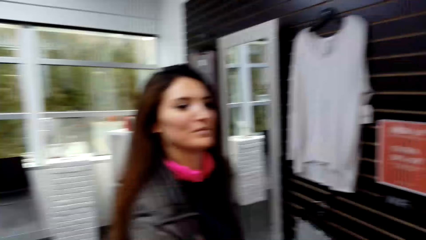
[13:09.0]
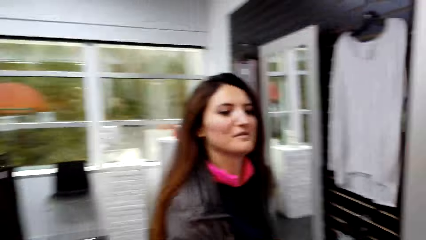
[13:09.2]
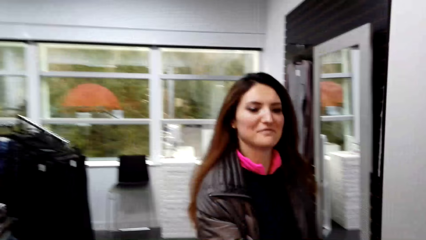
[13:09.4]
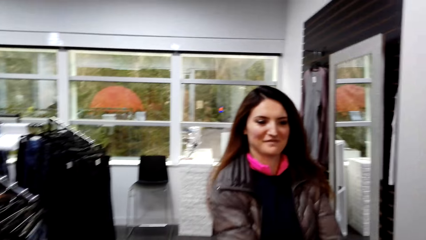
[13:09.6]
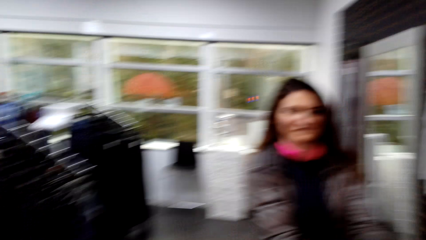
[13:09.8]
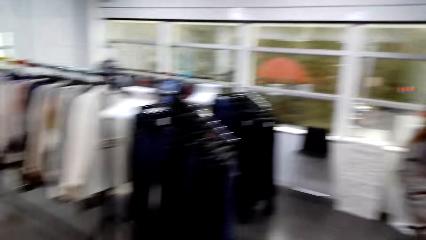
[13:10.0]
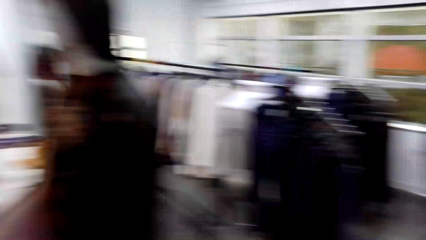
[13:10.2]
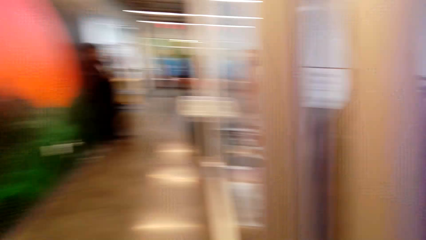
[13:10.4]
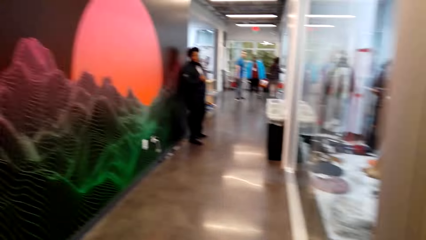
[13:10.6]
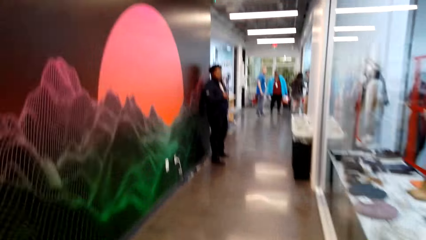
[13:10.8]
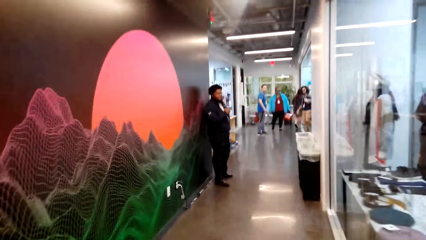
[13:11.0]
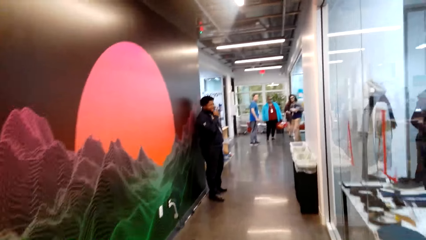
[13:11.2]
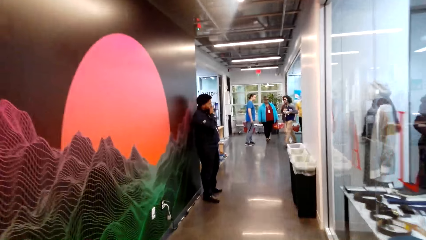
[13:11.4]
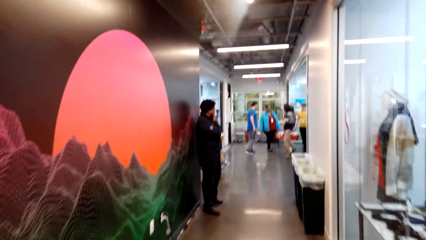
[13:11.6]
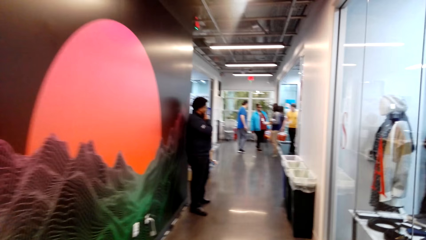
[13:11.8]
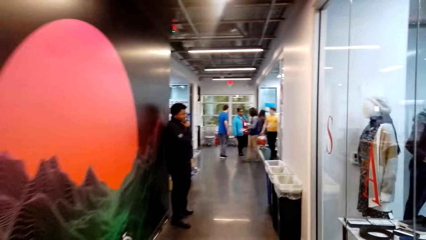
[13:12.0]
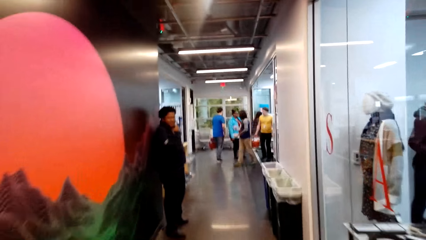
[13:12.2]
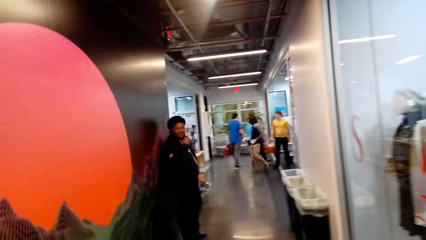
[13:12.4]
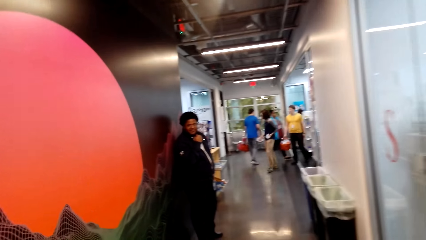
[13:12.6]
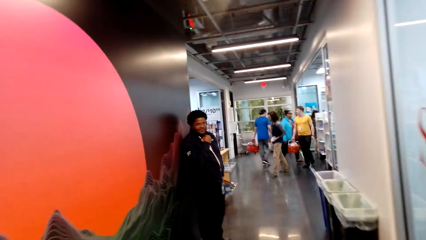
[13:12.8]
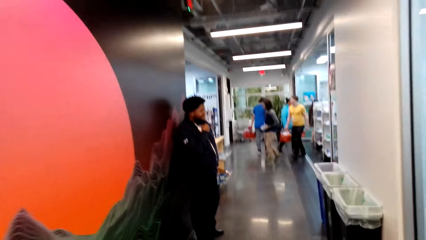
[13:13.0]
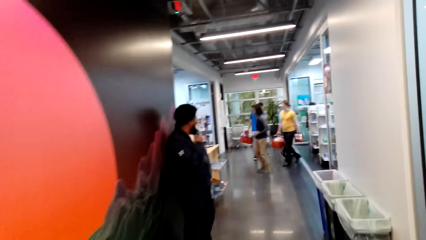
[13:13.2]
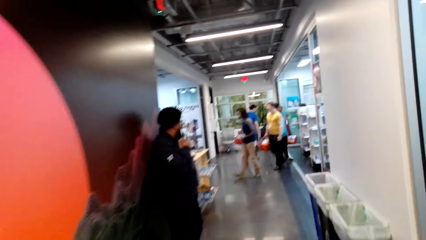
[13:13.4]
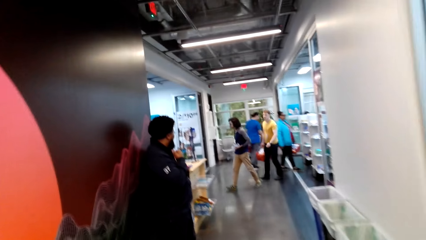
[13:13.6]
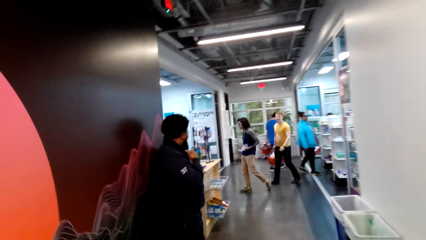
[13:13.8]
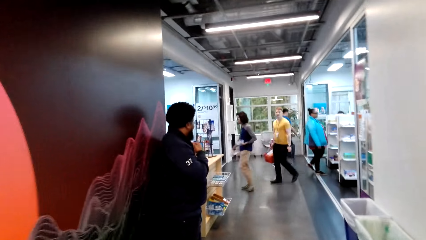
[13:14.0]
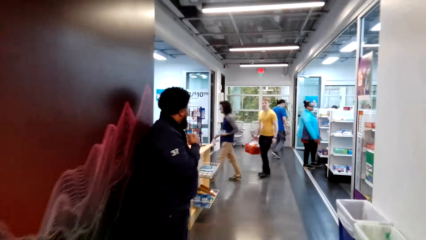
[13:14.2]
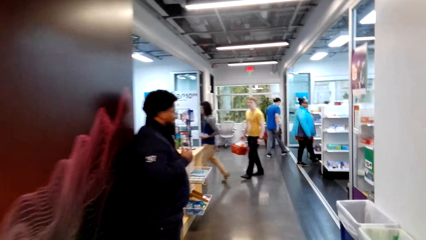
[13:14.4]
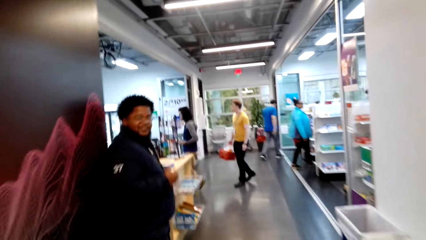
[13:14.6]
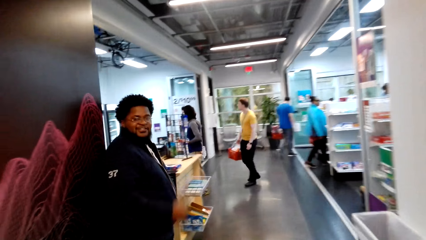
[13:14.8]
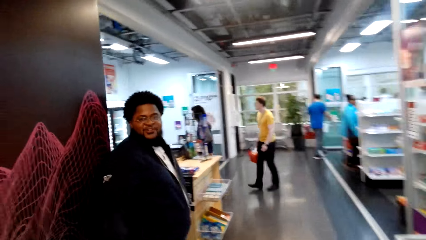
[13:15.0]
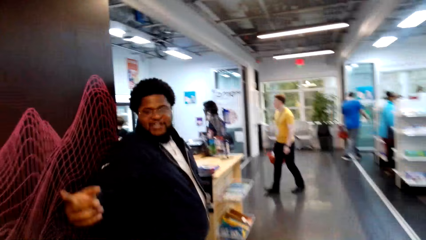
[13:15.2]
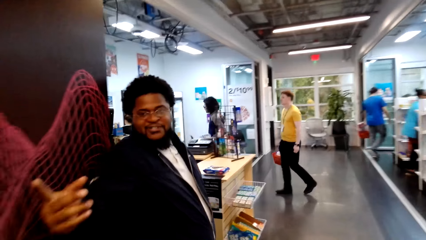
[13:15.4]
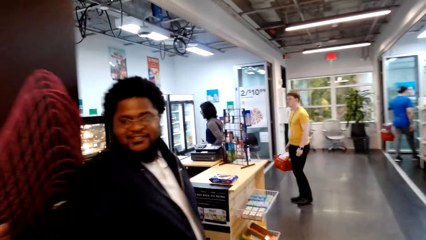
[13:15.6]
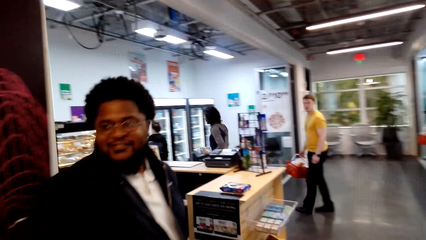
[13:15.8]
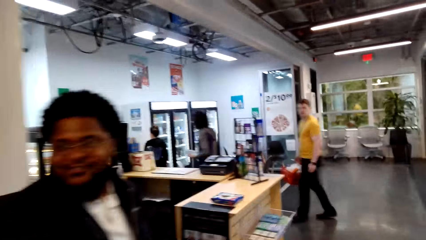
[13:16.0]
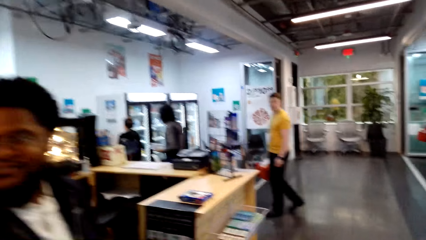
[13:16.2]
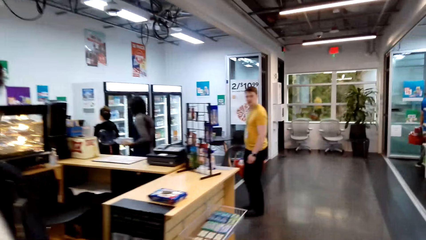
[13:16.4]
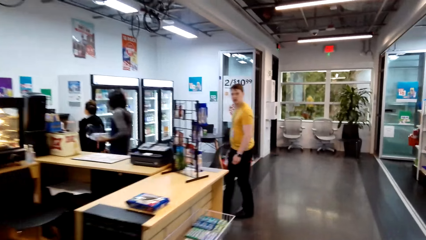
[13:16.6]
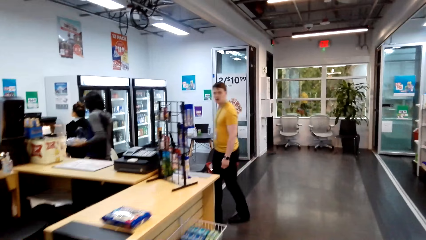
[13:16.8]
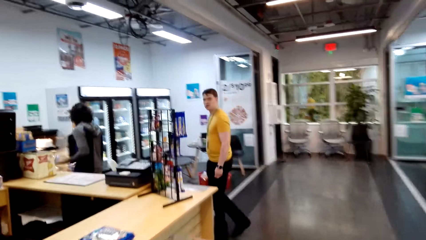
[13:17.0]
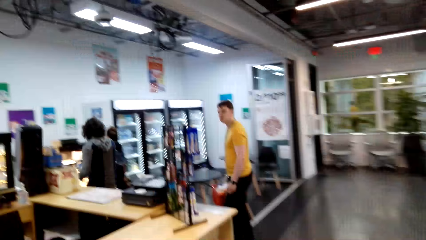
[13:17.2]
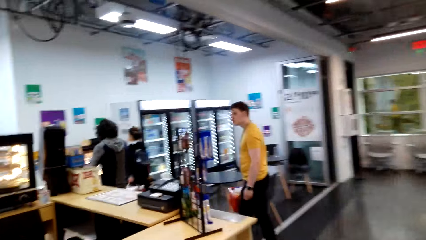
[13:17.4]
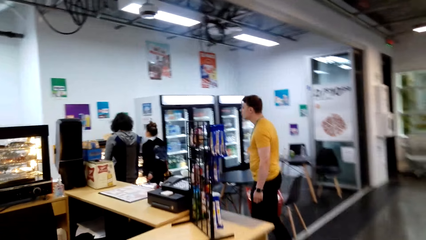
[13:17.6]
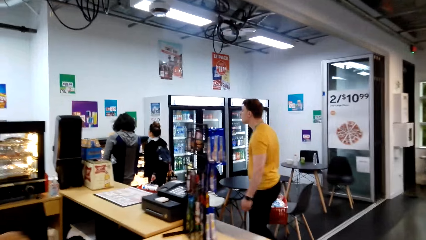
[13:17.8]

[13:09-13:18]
The camera wearer walks out of the room. A man looks at the camera wearer. The man converses.

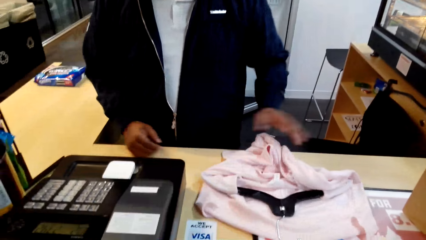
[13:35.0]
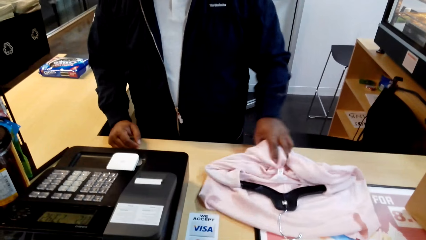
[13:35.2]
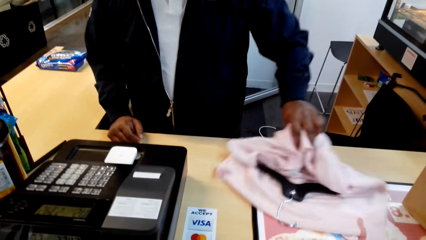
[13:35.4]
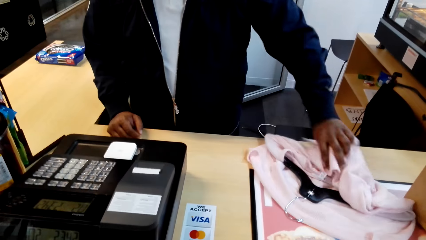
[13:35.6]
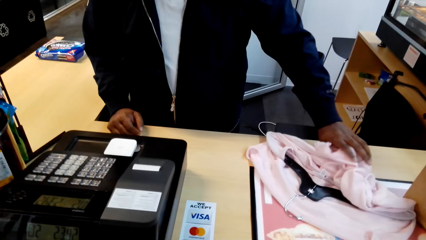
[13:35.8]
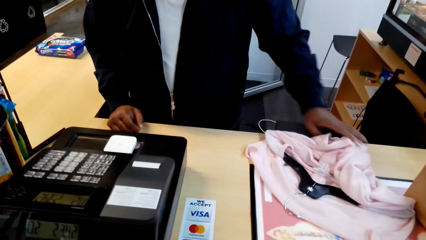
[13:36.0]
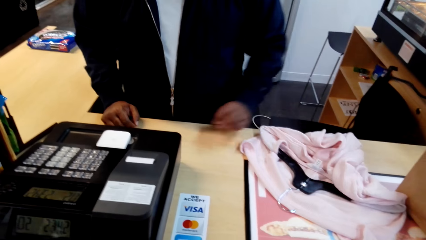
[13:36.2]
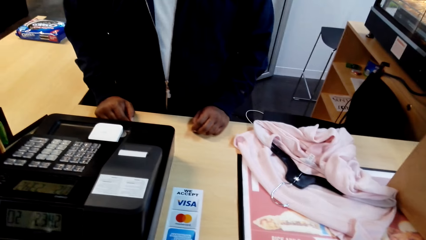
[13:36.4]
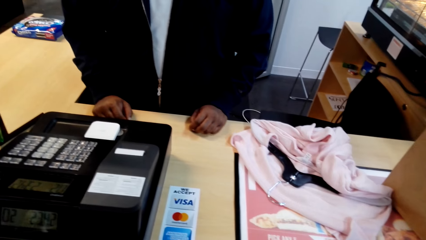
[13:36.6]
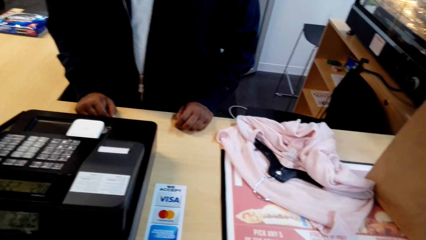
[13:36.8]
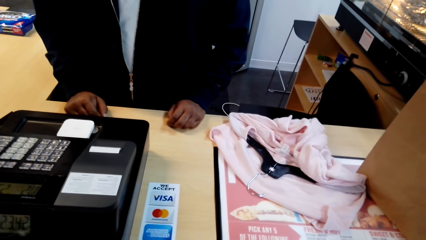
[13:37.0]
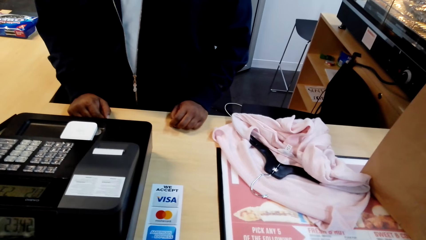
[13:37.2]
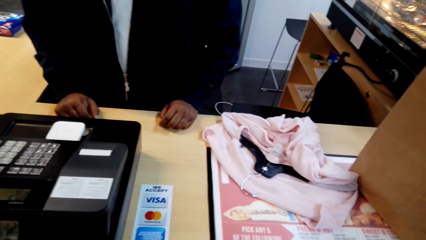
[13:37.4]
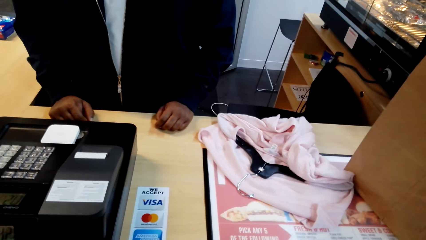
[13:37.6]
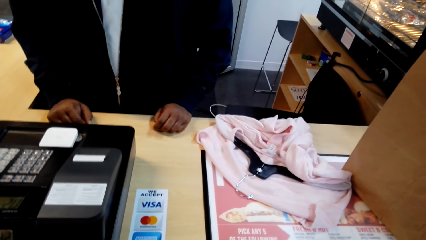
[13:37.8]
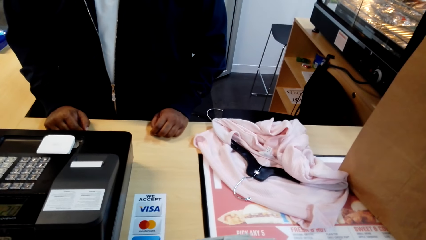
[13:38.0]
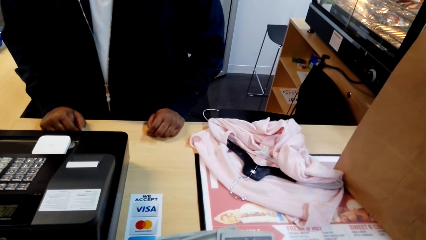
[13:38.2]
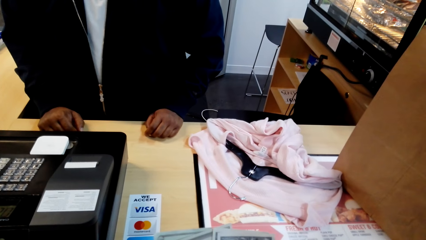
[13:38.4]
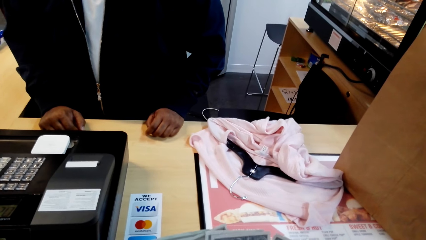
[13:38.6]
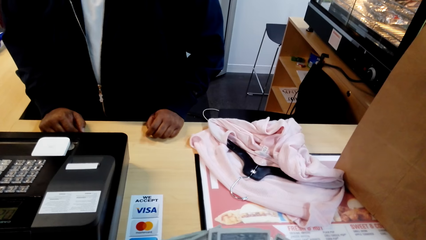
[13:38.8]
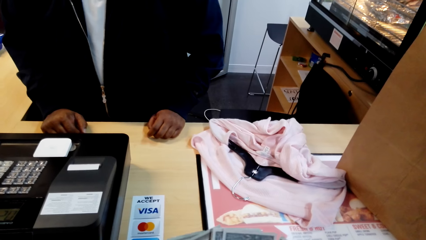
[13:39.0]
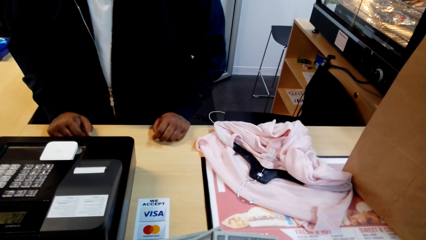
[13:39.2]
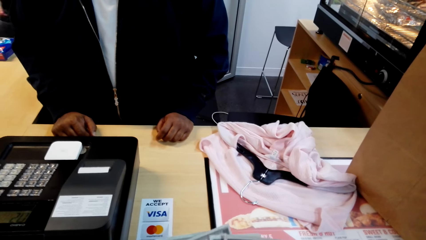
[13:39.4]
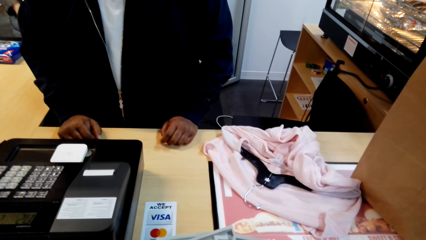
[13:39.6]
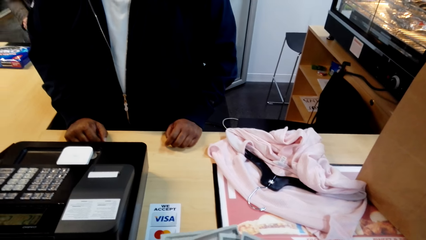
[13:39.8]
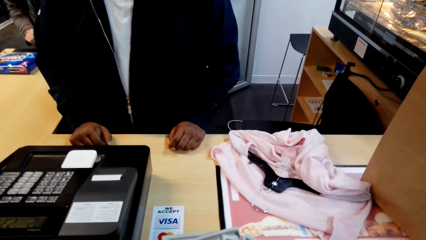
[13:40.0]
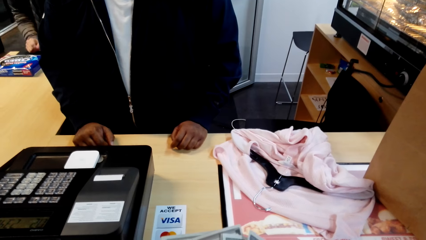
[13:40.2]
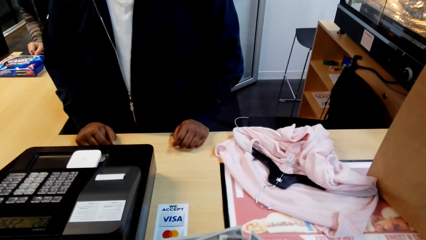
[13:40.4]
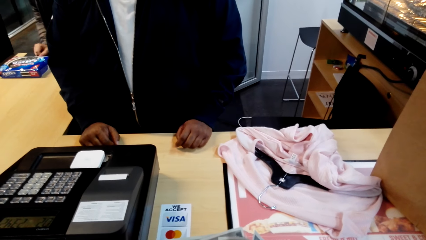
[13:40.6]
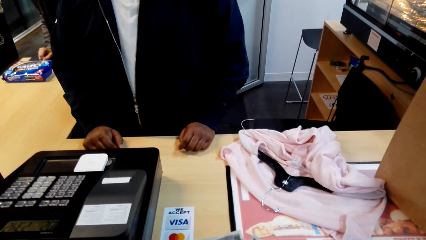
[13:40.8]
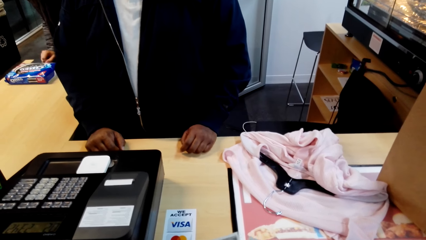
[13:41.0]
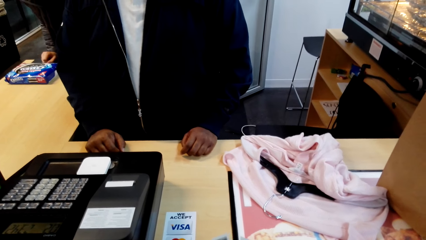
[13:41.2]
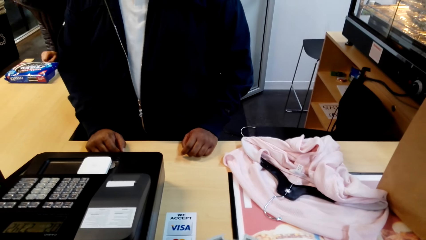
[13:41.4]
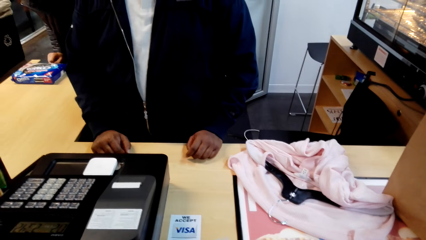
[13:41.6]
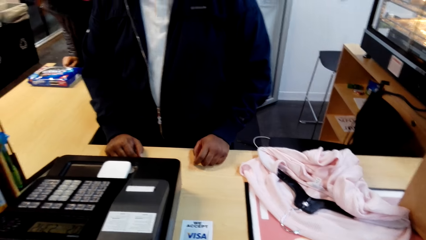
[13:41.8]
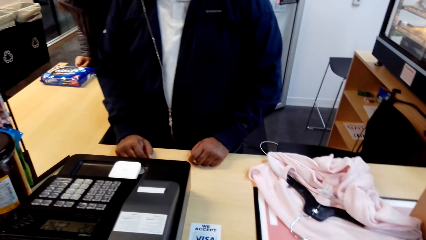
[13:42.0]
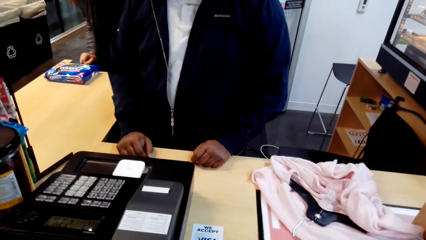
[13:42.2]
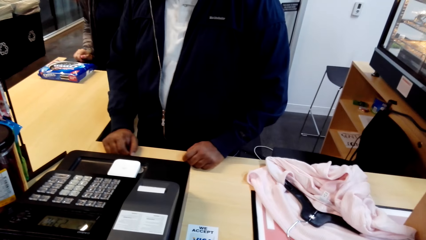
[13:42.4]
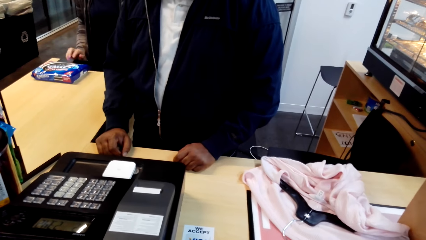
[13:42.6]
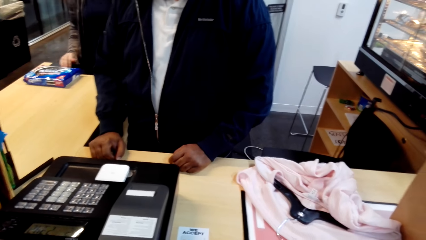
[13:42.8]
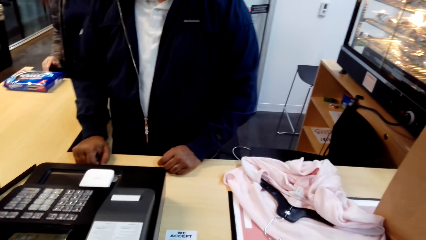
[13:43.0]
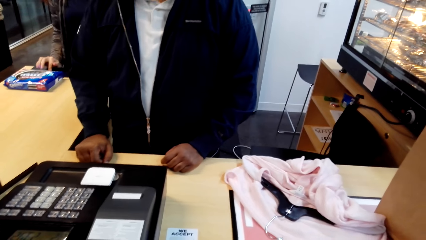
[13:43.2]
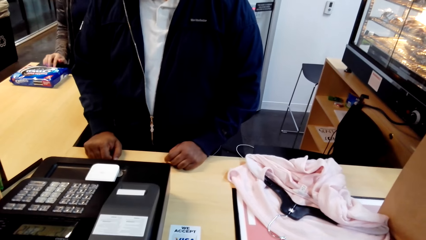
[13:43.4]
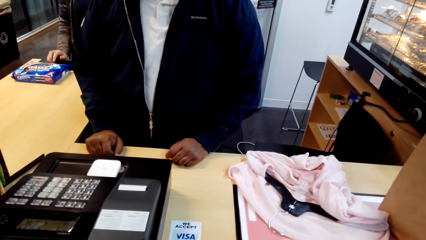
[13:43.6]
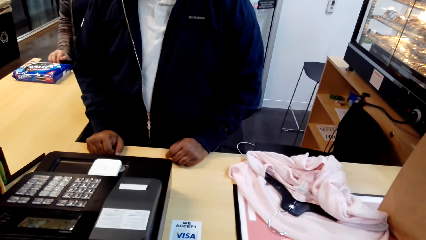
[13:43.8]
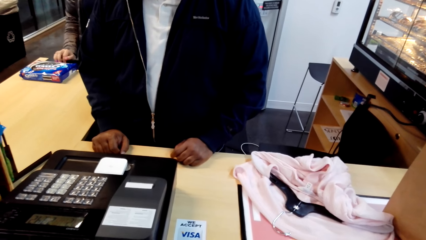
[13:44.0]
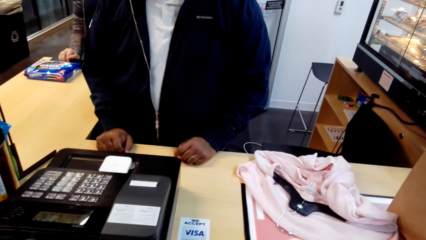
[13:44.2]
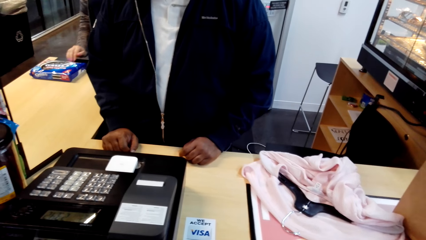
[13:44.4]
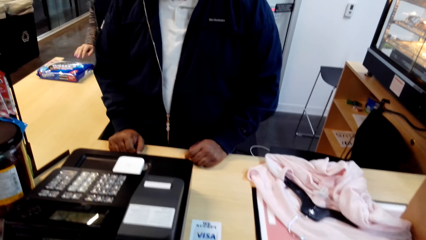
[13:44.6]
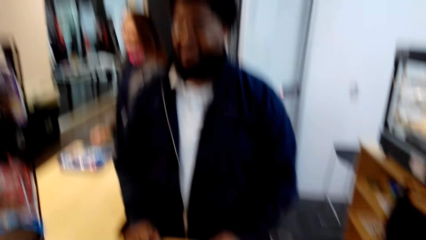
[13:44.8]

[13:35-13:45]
A man moves the cloth. The camera wearer counts the money. A woman taps on the table.
